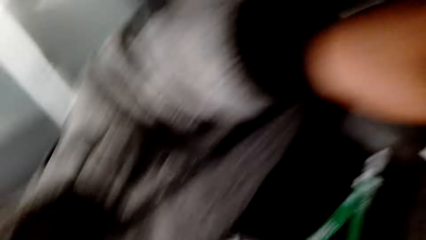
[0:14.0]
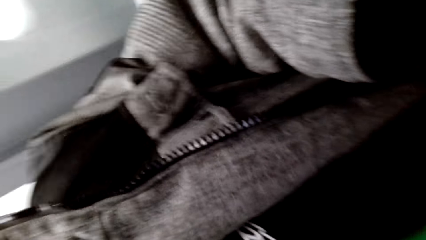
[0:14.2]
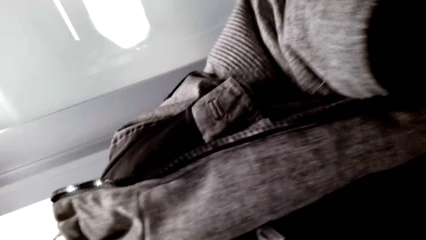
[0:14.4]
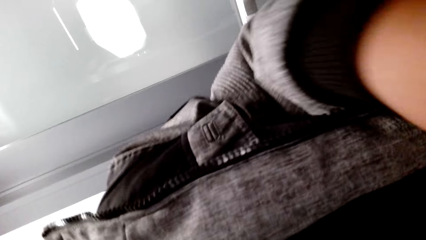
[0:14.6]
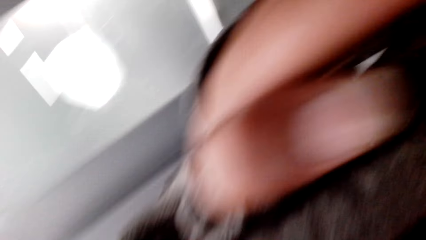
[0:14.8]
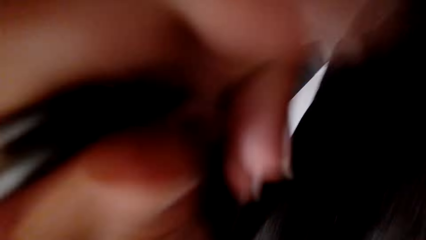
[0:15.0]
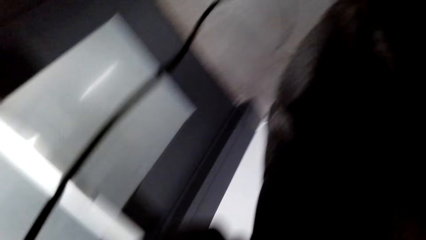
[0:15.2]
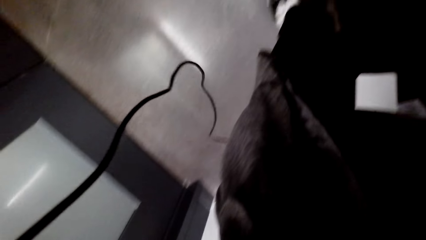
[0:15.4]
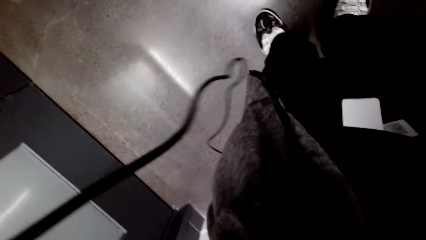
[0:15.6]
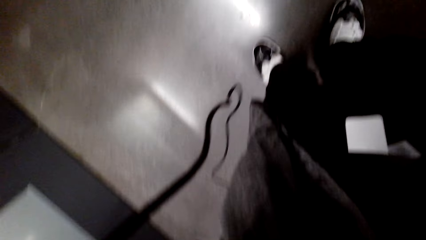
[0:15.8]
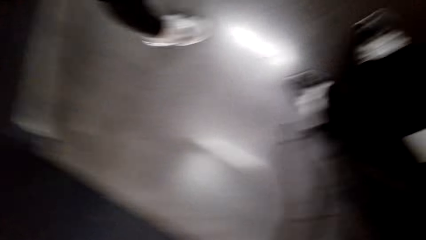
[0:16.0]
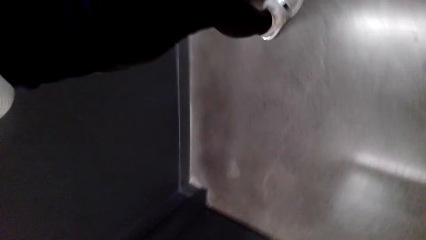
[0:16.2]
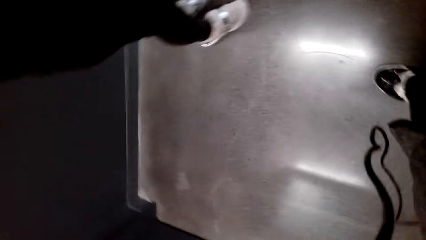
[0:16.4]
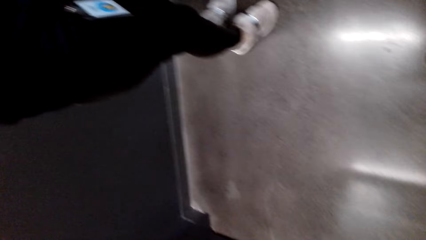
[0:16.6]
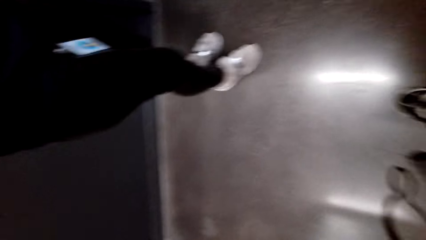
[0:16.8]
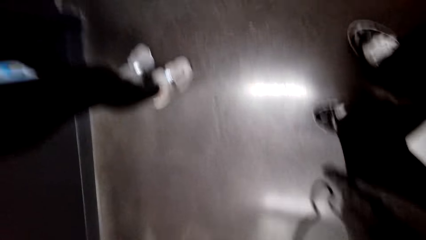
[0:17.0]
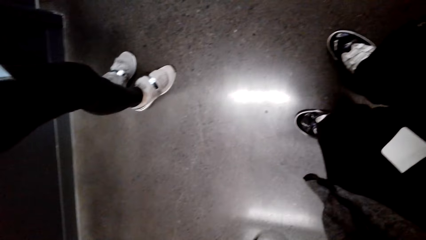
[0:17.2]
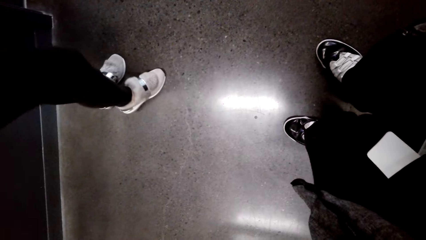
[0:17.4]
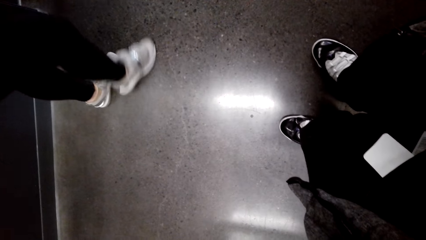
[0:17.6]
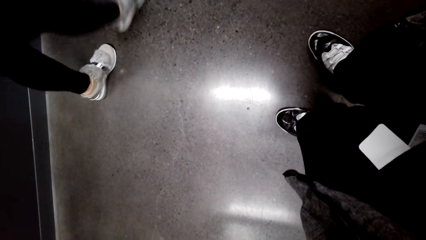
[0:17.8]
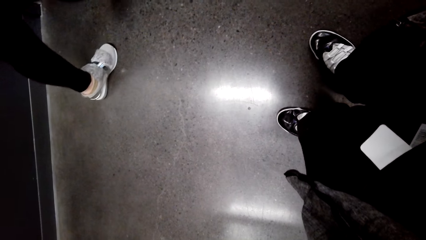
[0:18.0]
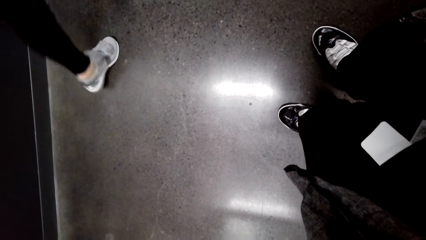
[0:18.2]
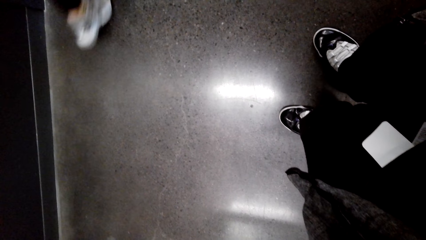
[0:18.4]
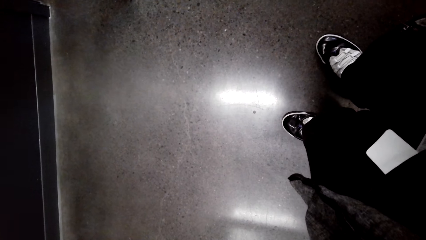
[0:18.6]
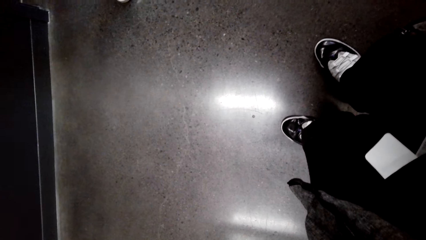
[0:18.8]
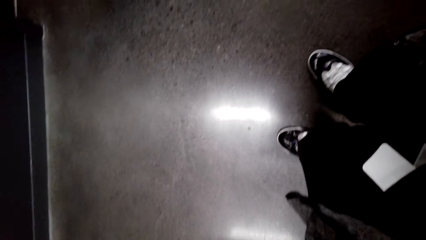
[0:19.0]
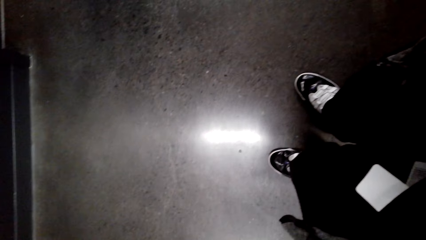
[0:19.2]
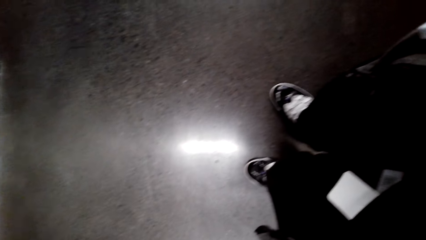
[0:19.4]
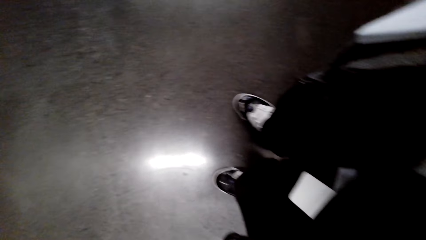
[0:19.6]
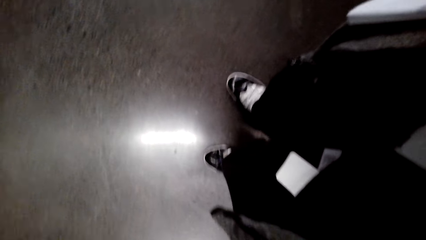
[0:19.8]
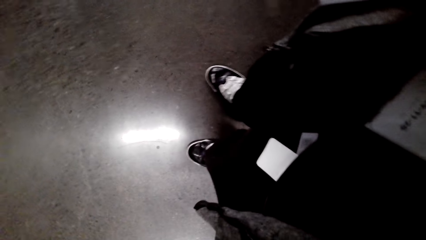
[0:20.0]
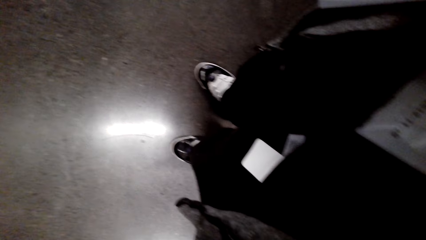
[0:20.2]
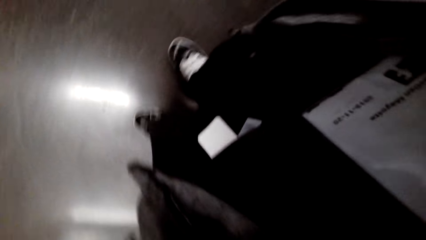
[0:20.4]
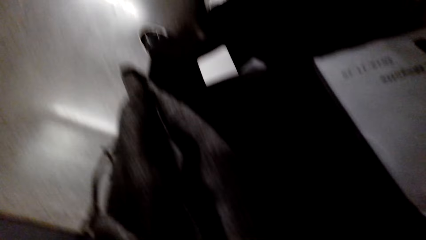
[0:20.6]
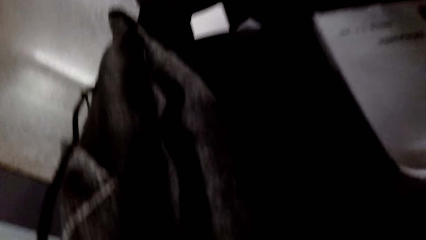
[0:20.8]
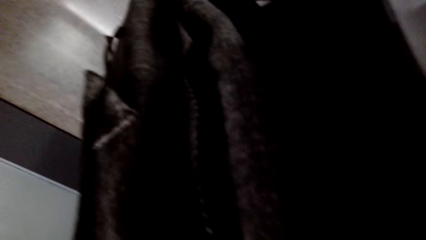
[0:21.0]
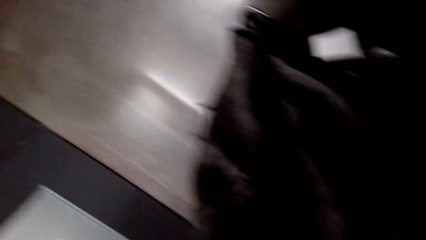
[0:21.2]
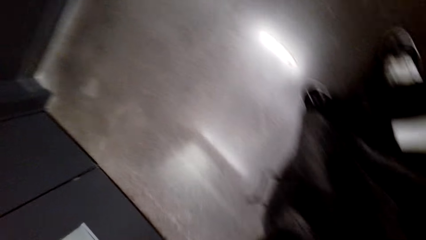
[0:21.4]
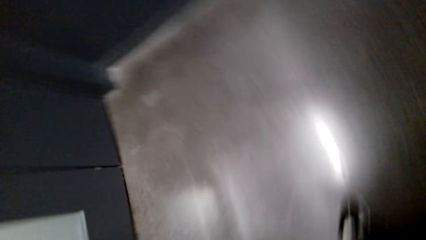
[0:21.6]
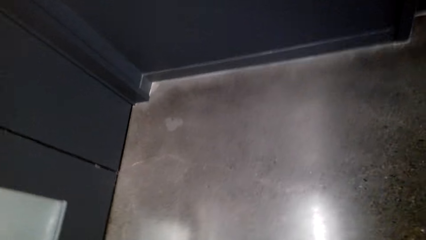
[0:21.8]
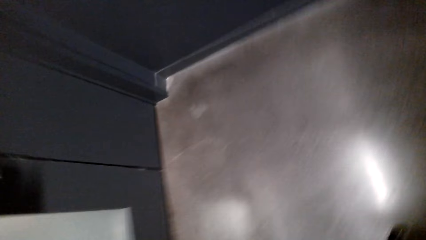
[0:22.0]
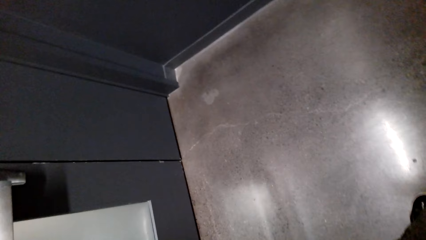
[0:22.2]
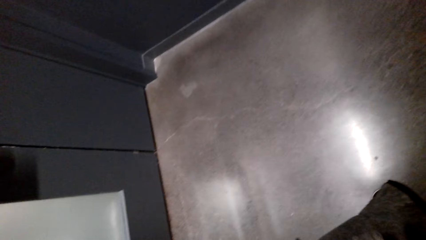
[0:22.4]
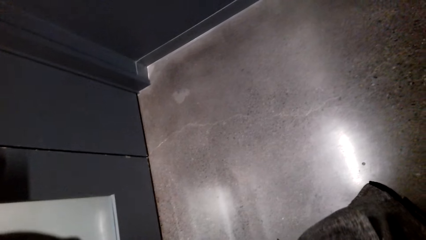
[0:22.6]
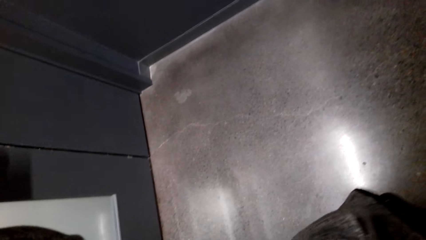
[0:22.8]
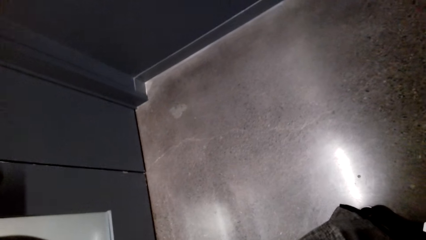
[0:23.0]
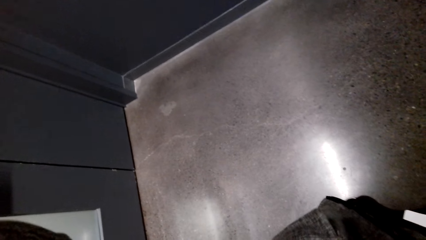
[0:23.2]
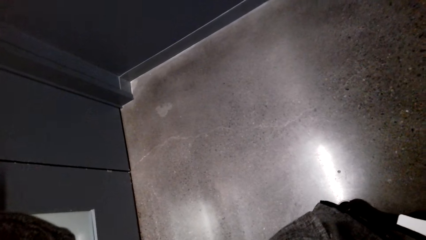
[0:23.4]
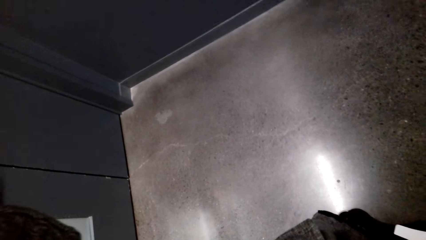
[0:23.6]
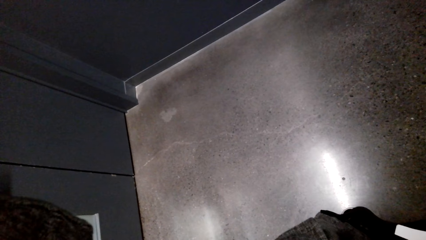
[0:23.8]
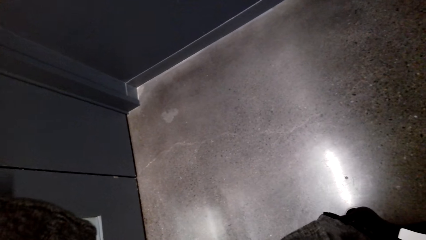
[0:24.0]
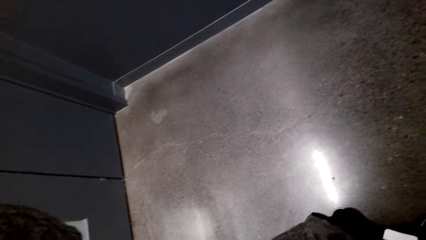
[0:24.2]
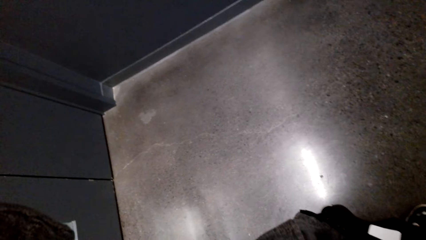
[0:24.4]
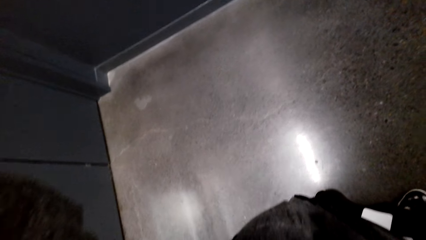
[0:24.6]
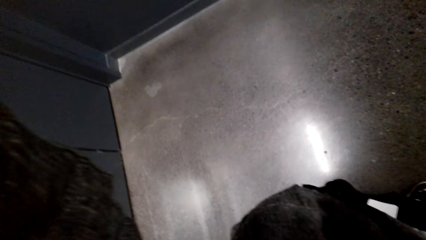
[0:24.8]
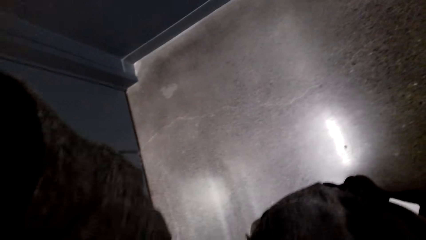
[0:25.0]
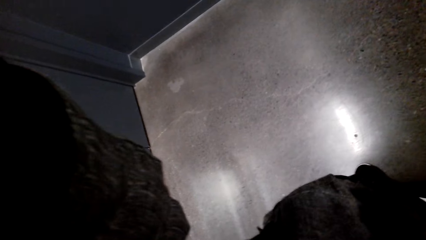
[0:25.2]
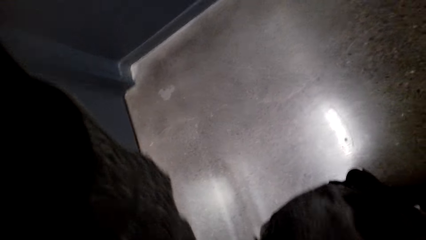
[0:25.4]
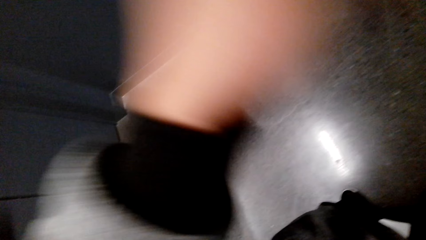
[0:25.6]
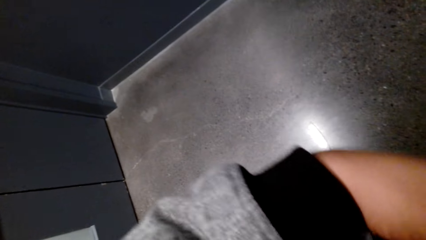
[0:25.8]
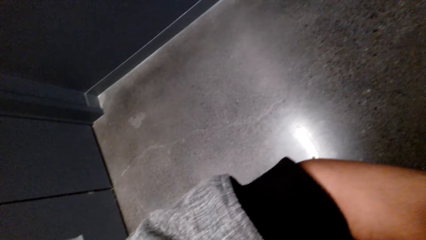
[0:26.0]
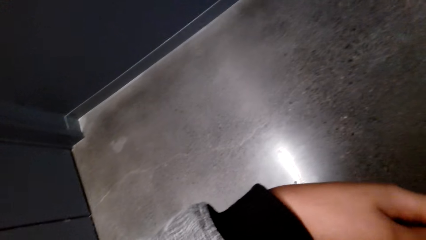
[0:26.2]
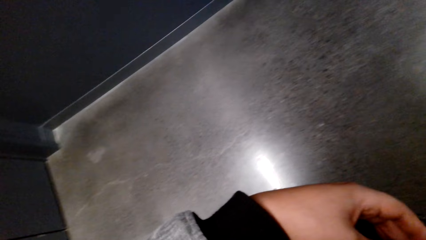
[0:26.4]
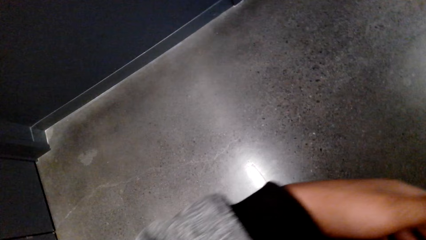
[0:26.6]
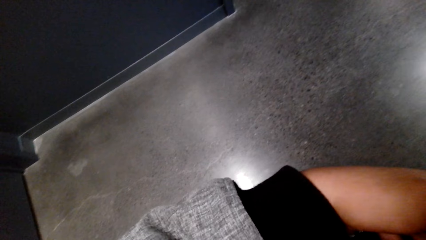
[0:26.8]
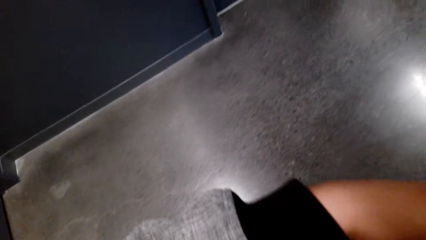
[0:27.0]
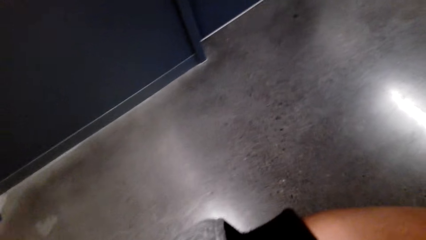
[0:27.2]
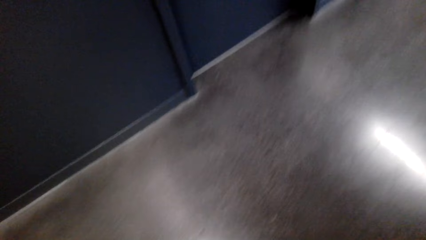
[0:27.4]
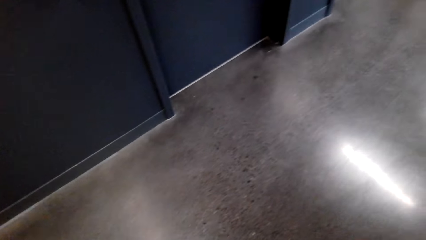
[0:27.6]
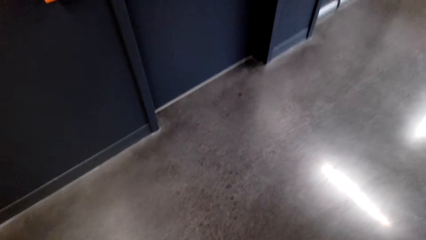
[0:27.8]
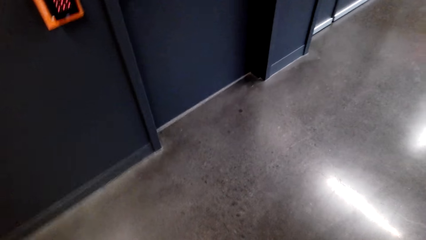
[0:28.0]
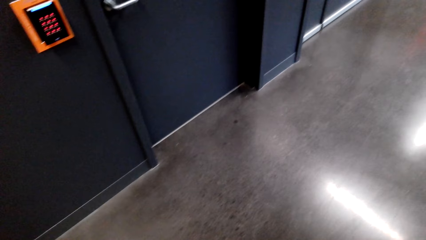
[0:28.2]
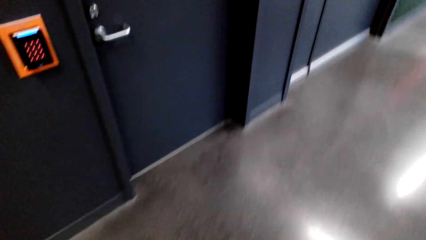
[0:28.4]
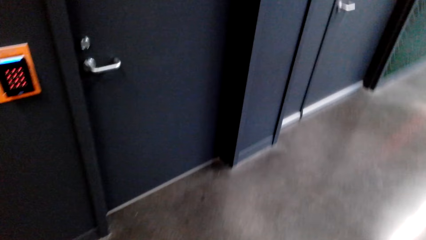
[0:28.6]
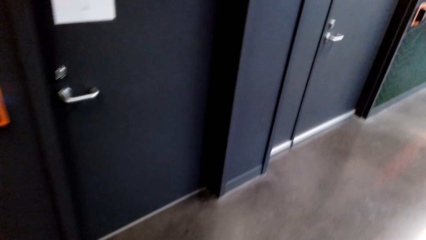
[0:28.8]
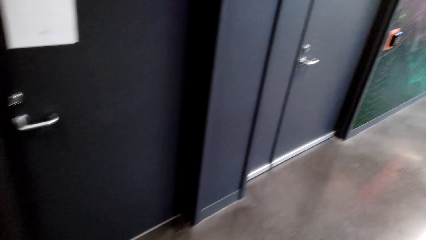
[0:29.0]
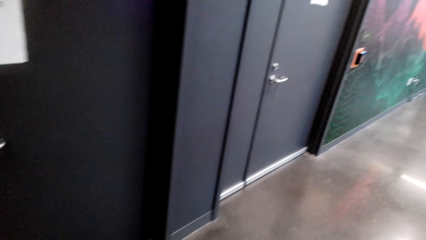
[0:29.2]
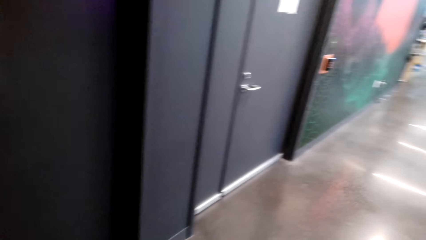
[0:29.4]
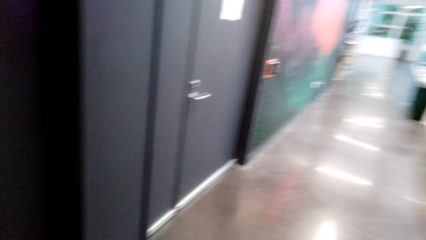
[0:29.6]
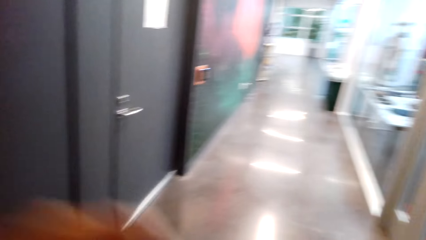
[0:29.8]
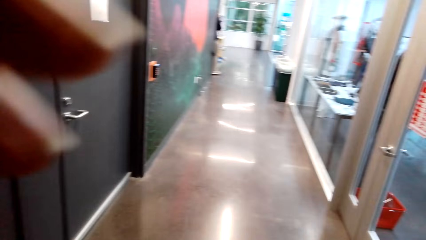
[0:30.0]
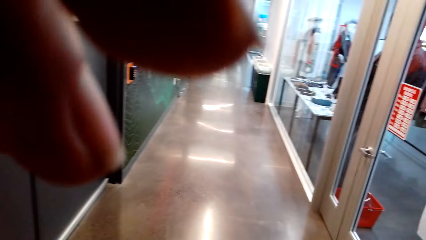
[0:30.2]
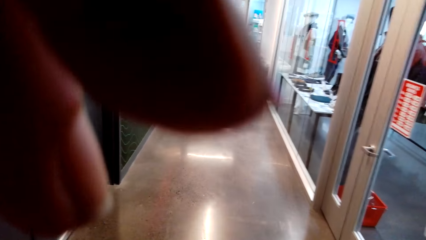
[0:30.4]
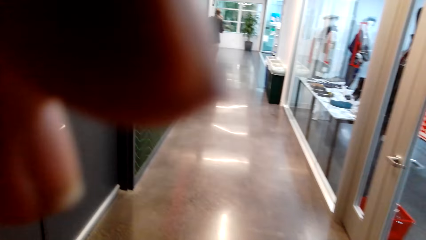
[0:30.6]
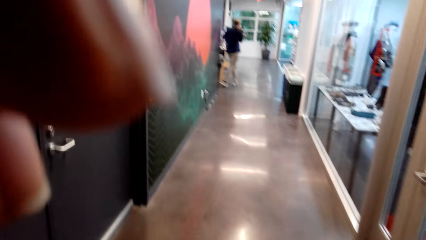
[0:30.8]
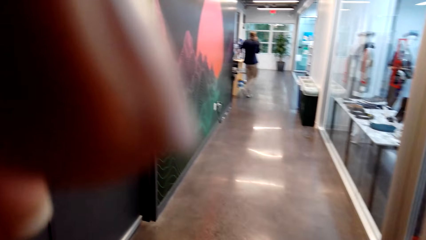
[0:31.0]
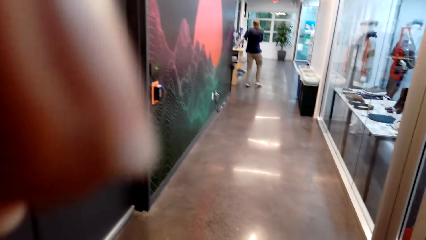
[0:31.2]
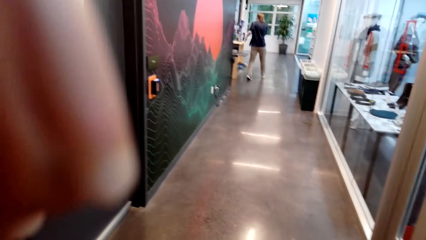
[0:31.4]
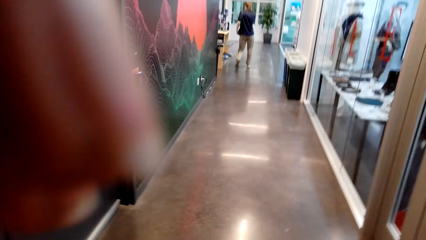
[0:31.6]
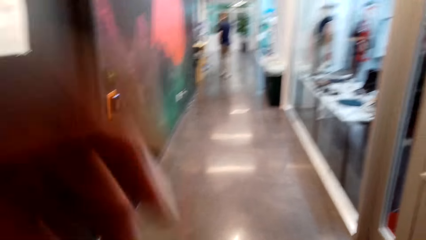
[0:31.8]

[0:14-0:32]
The camera wearer puts on the camera. A woman fixes the camera on the camera wearer's head. The woman walks around. The camera wearer looks around. They fix the camera on the head.
